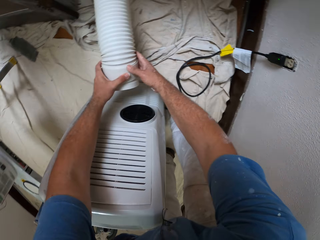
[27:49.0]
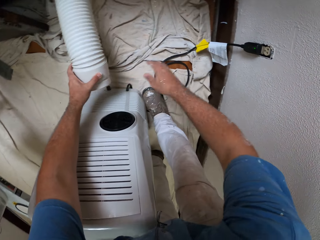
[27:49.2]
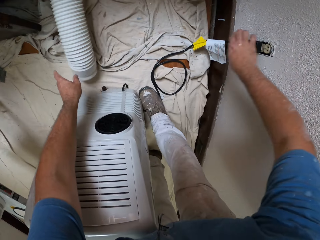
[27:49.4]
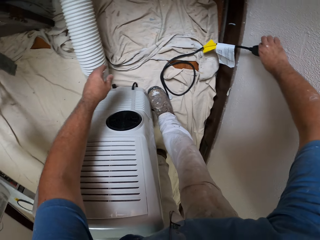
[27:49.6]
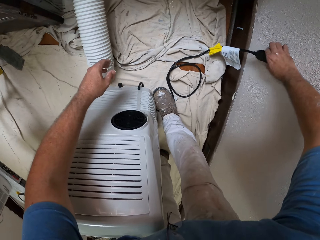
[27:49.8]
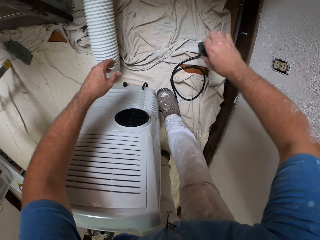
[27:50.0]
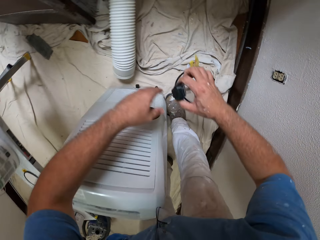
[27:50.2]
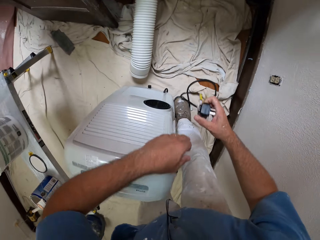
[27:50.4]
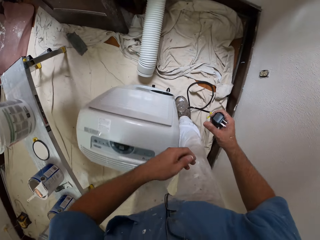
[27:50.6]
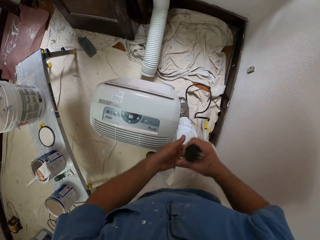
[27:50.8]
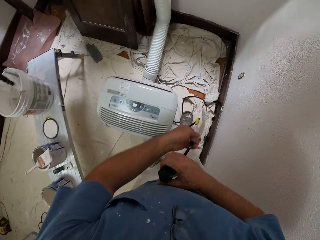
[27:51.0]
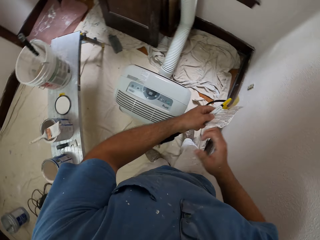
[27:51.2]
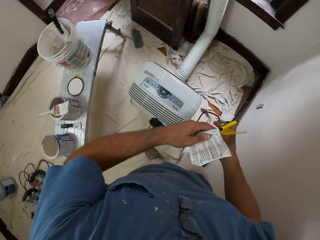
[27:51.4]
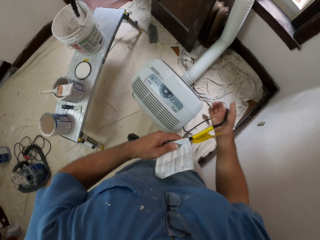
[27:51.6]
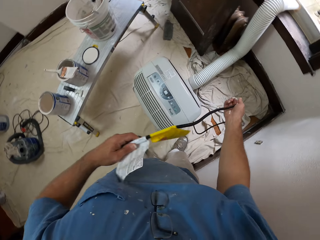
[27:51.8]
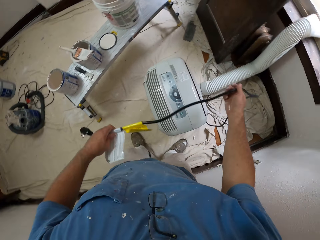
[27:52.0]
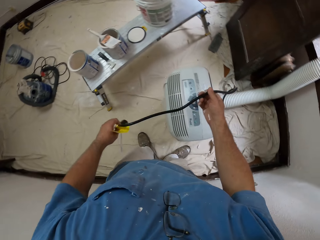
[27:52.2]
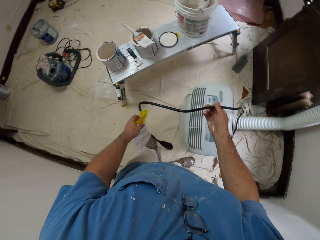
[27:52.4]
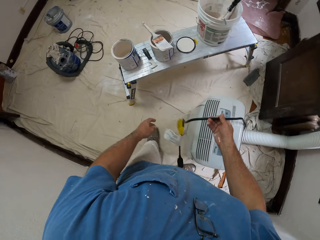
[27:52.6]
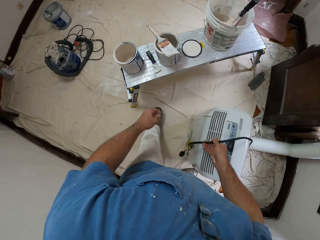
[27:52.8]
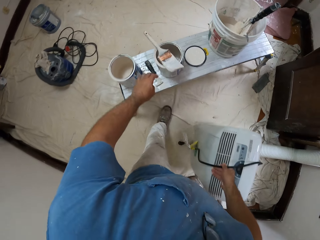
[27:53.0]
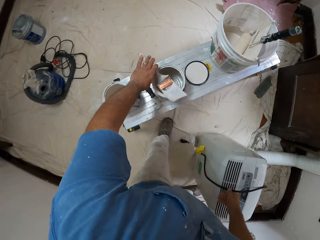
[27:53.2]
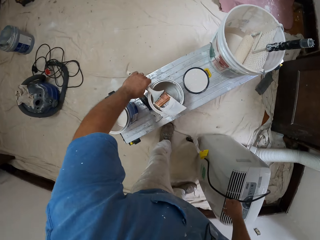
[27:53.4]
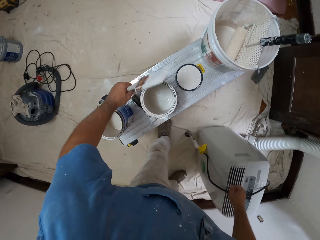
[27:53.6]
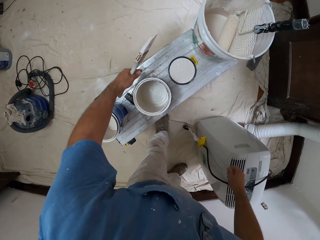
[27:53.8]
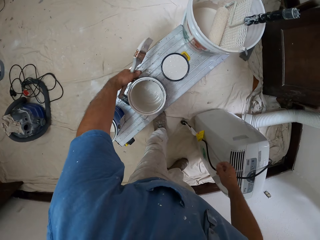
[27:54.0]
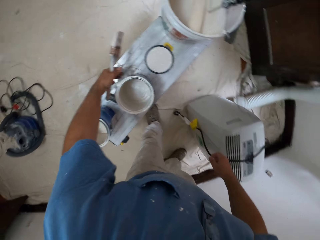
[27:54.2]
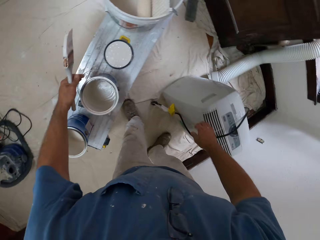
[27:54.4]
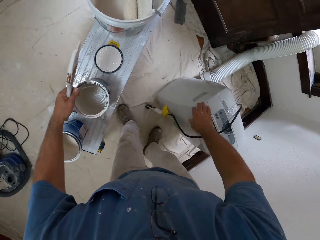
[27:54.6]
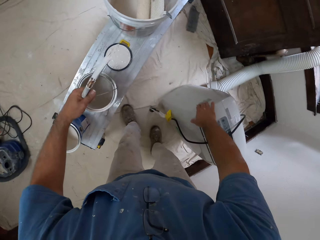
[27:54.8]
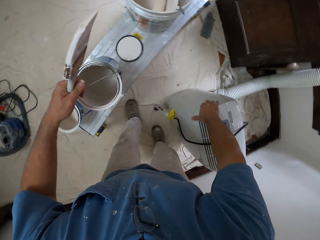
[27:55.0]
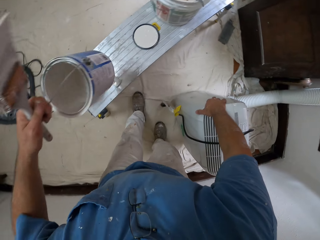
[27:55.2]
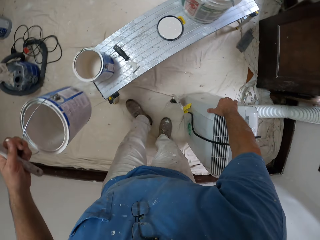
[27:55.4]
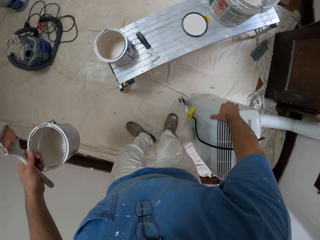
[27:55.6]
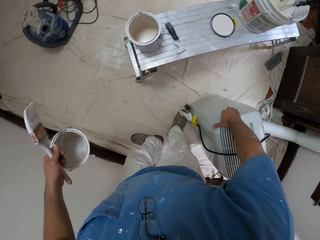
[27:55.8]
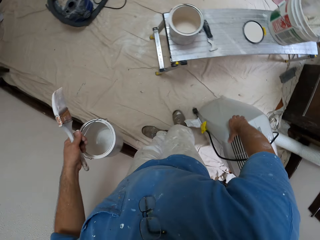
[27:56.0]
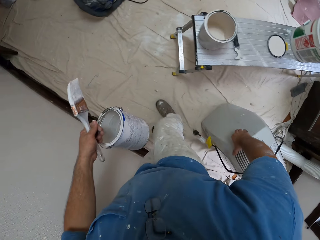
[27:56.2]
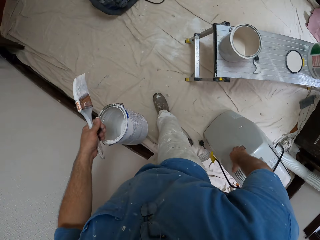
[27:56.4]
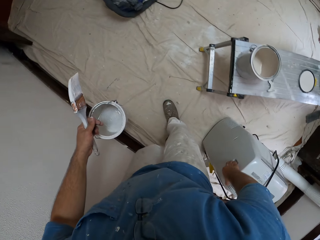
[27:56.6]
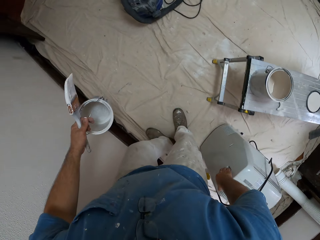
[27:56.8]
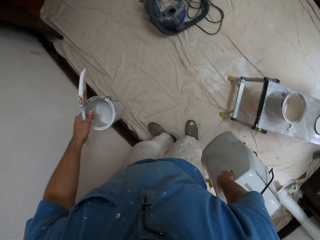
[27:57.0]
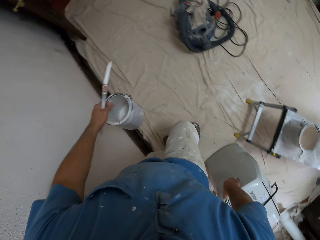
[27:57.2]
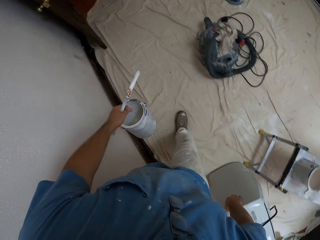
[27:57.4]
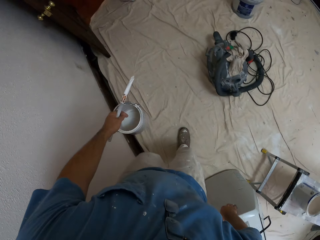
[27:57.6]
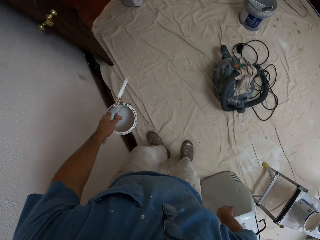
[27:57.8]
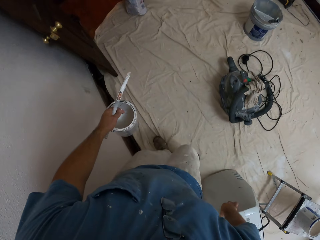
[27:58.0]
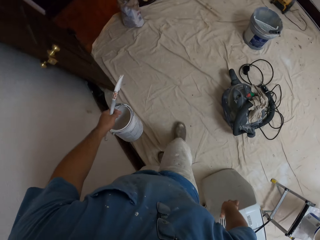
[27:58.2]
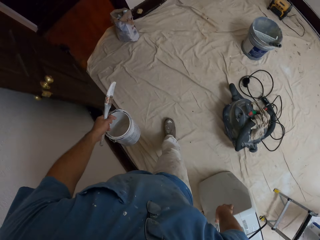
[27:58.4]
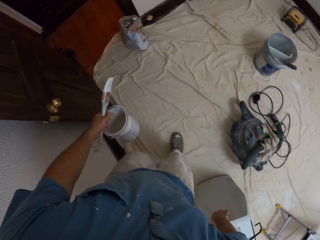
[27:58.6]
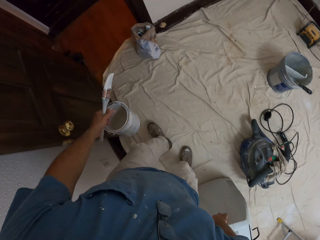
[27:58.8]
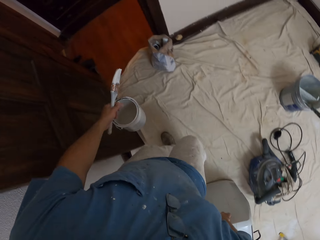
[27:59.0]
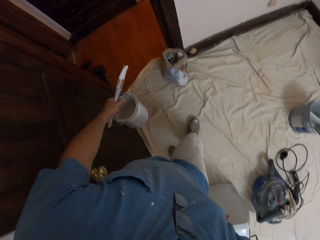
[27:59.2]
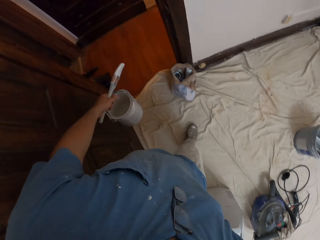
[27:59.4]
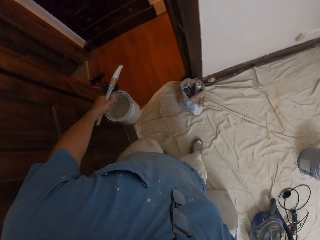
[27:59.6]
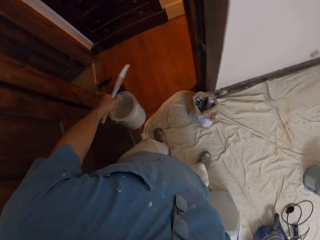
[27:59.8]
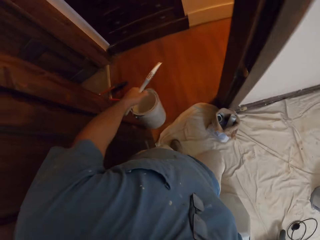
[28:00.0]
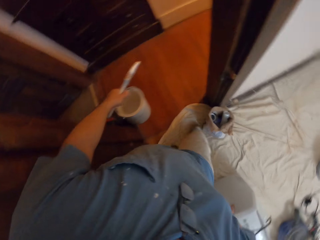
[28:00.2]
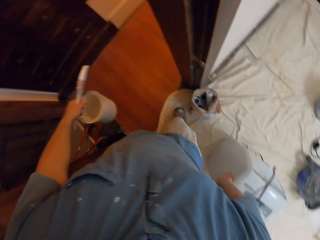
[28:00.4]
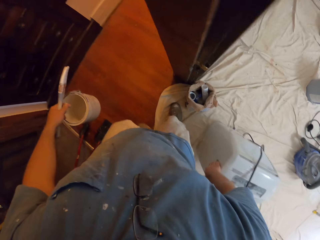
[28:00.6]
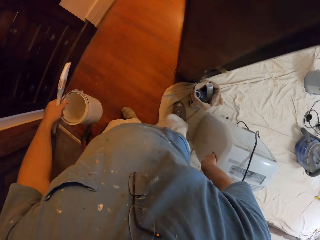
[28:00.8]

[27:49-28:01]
The camera wearer drops the duct hose on a mat on the floor. He unplugs the cable of the air conditioner or dust collector. He pulls the cable of the air conditioner. He picks up the paint brush on the empty paint can on the sawhorse bench with his left hand. He picks up the empty paint can from the sawhorse bench with his left hand. He moves the air conditioner out of the room with his right hand. He walks on the floor.

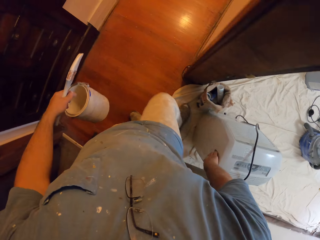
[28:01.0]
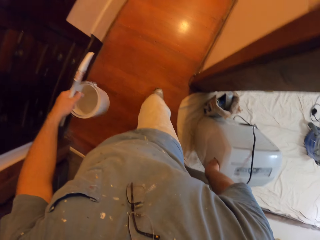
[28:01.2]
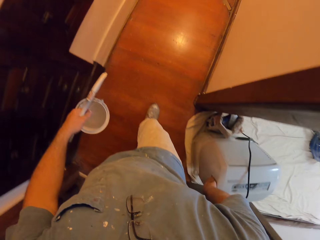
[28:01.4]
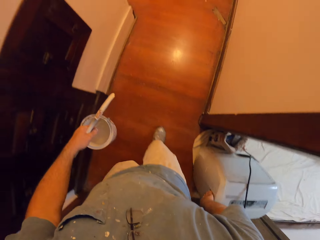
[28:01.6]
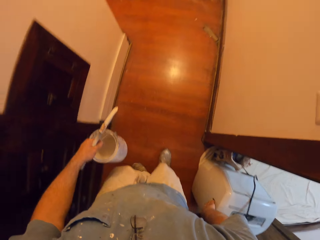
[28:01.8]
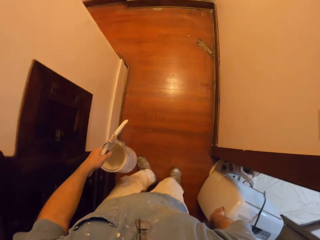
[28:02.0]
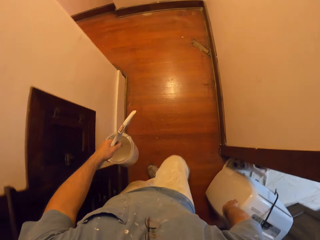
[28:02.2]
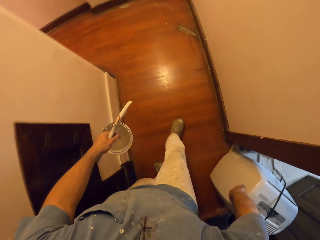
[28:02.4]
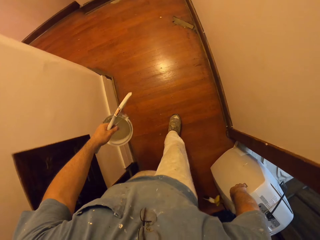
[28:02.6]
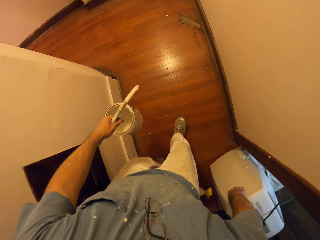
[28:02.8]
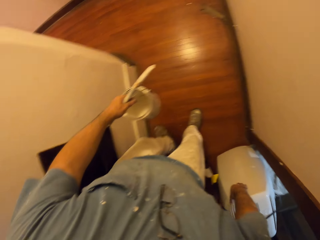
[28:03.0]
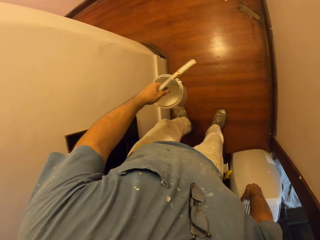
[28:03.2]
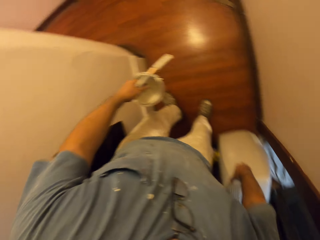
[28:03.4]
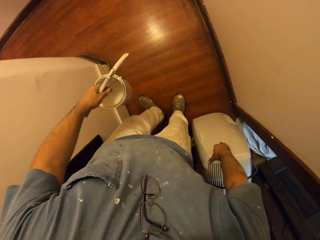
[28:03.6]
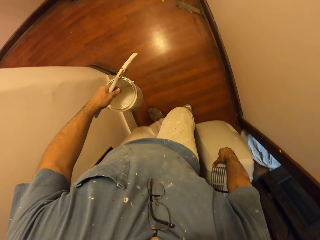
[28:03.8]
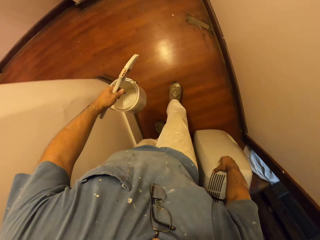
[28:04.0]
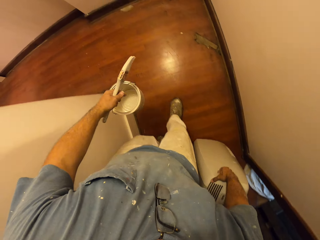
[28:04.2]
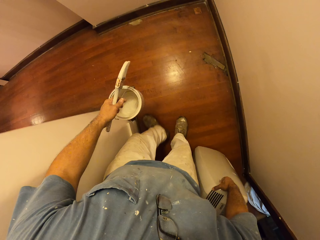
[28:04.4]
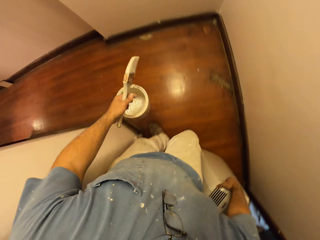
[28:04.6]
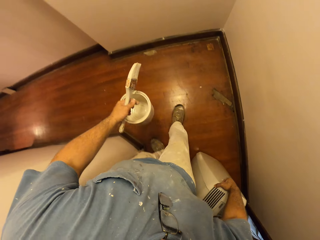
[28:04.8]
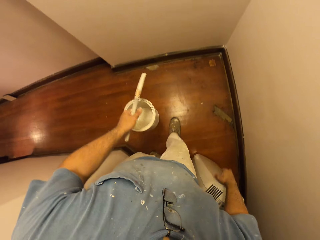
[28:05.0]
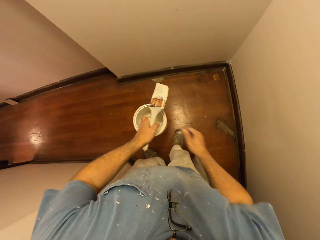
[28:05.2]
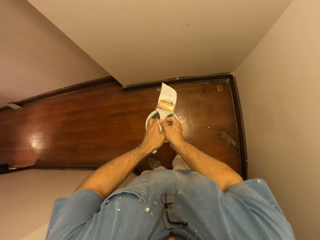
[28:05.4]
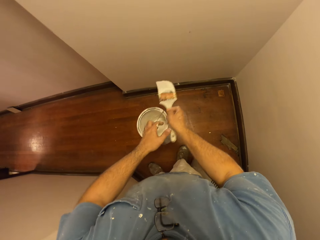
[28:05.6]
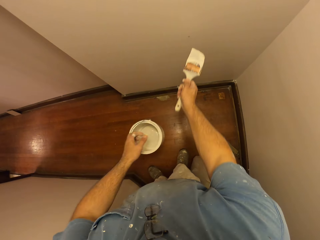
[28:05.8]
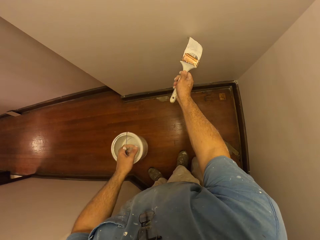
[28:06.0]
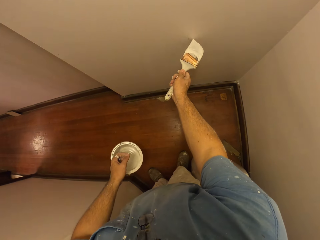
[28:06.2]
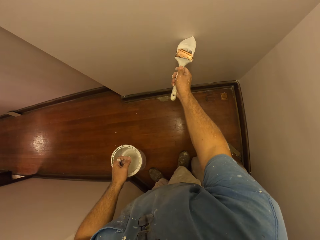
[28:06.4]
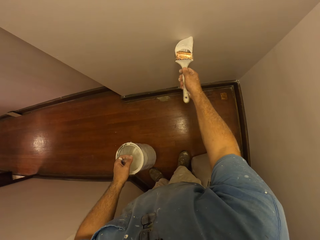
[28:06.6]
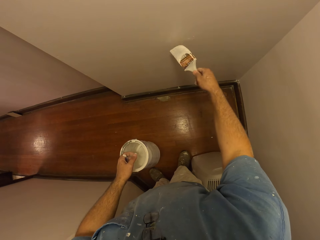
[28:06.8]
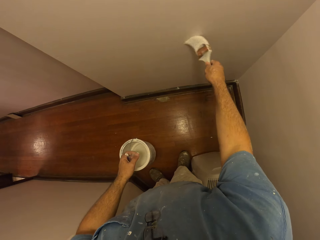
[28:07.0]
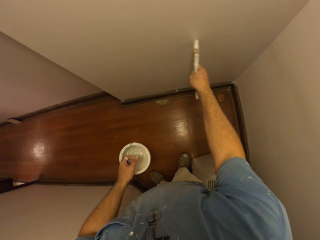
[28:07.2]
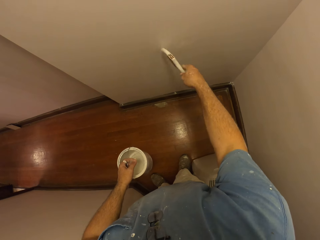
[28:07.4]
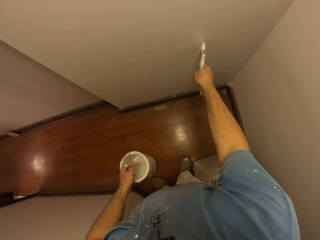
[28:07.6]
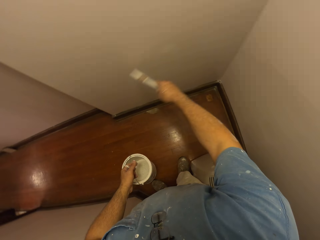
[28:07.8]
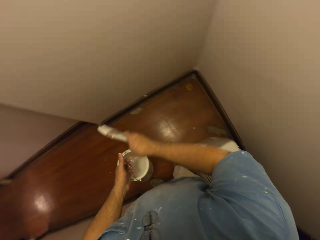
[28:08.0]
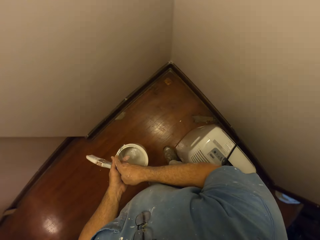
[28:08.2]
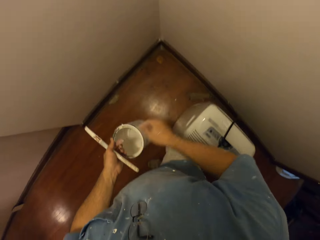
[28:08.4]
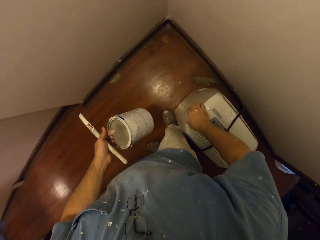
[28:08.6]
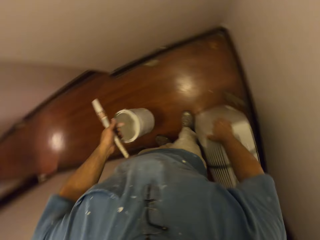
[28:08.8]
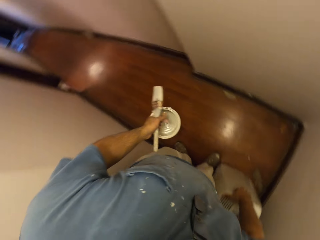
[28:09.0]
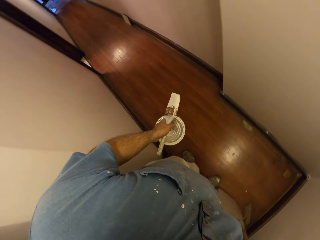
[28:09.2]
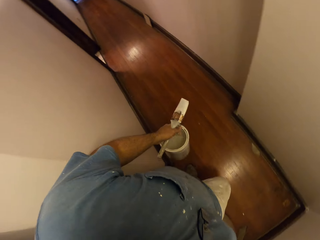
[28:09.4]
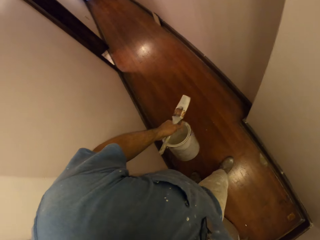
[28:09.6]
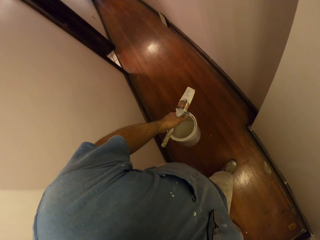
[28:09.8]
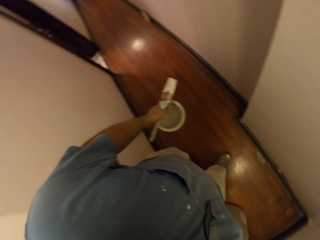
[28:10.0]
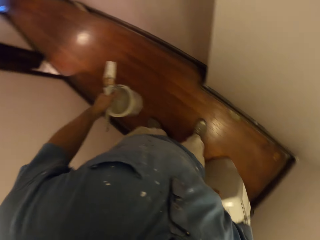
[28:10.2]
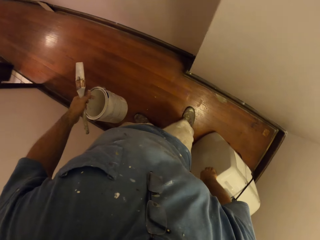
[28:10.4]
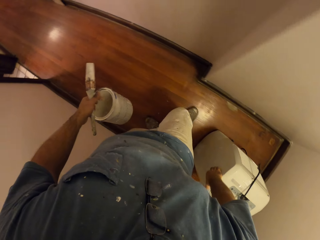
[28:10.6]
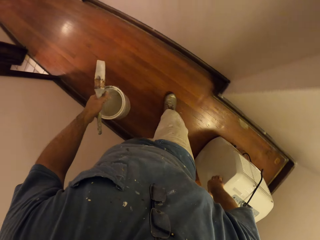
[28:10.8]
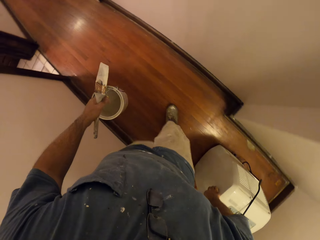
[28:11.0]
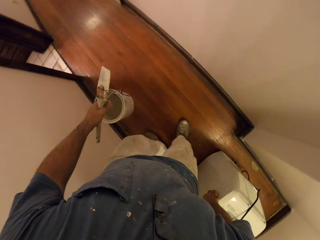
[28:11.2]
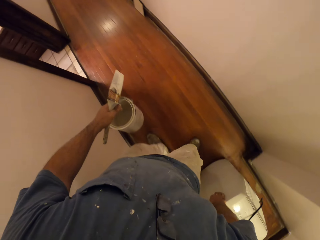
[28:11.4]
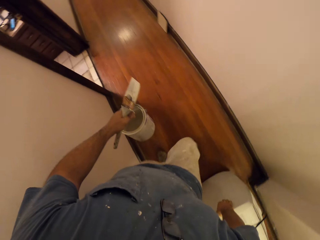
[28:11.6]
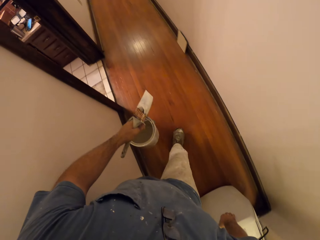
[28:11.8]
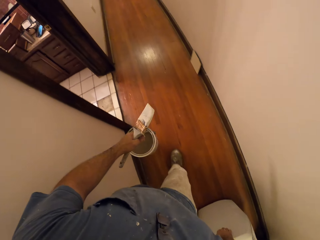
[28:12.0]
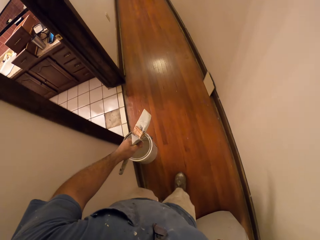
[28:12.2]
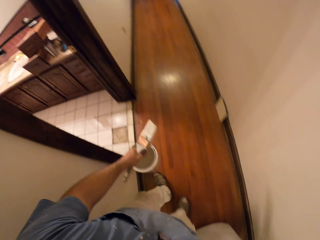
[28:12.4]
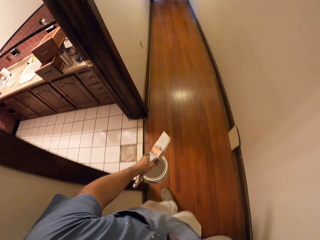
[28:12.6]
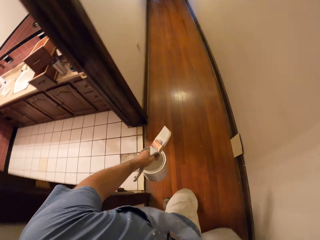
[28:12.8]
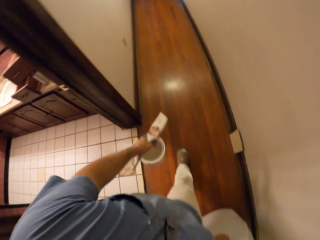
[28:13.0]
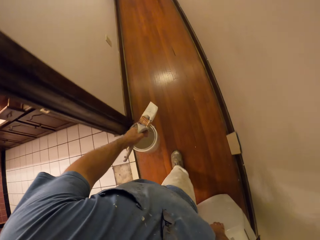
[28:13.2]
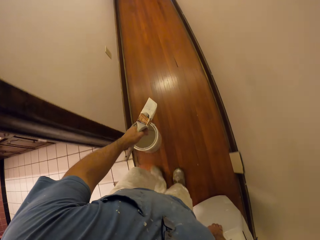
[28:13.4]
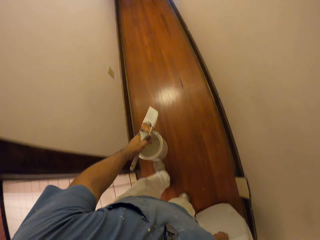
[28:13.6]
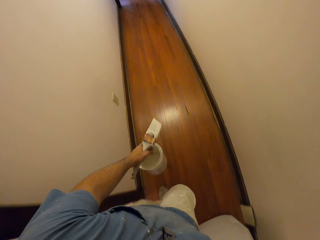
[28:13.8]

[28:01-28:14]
The camera wearer stops moving before a wall in a corridor. He takes the paint brush on the paint can from his left hand. He paints a spot on the wall with the paint brush. He passes the brush to his left hand. He moves the air conditioner along the corridor. He walks on the floor.
